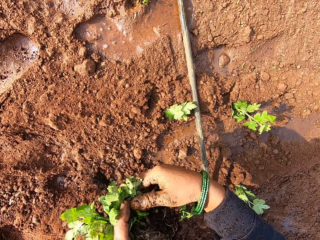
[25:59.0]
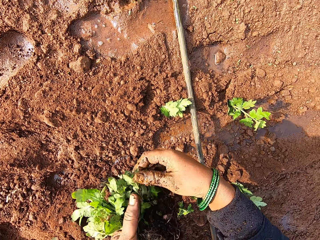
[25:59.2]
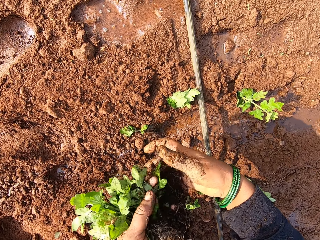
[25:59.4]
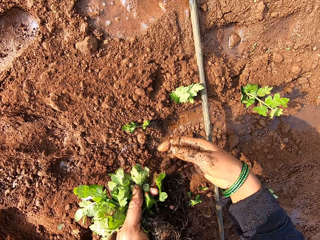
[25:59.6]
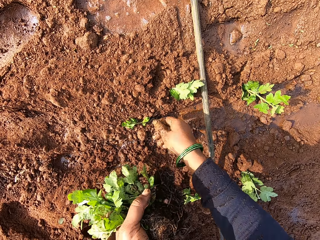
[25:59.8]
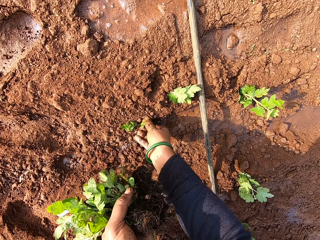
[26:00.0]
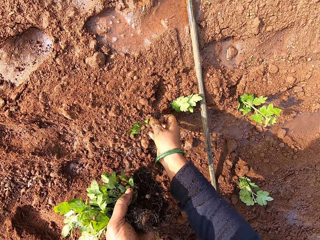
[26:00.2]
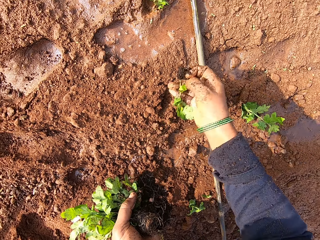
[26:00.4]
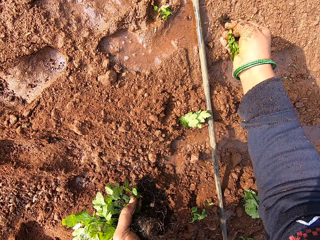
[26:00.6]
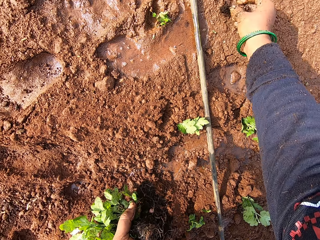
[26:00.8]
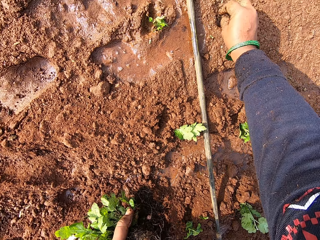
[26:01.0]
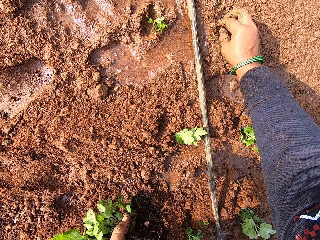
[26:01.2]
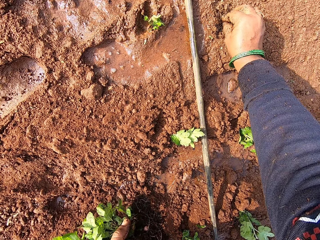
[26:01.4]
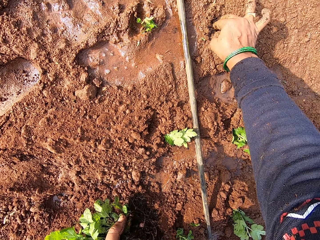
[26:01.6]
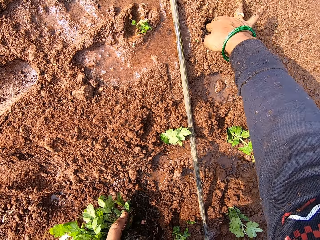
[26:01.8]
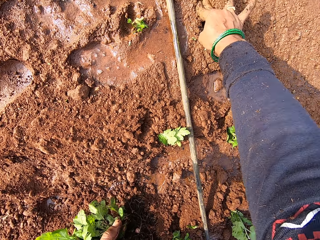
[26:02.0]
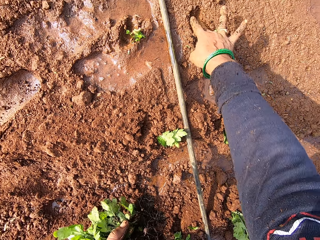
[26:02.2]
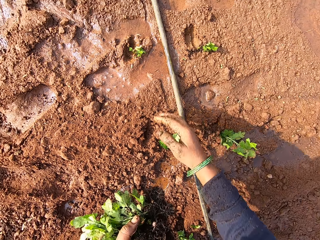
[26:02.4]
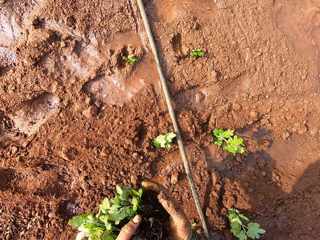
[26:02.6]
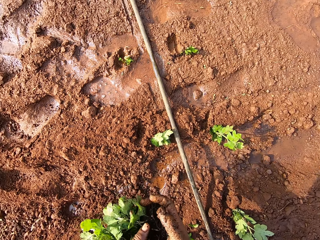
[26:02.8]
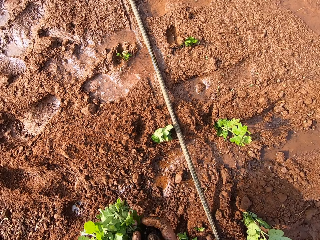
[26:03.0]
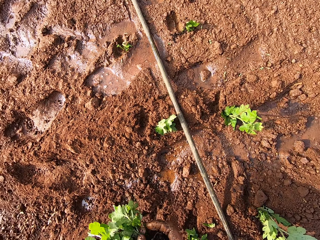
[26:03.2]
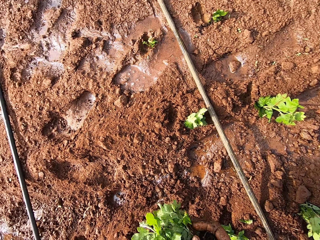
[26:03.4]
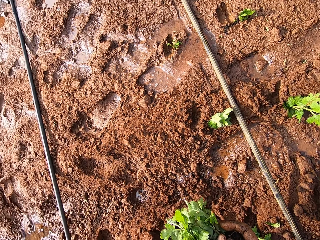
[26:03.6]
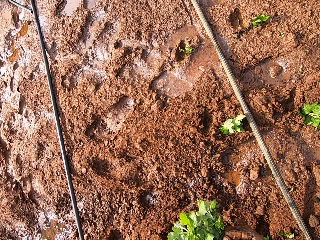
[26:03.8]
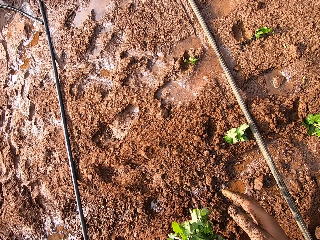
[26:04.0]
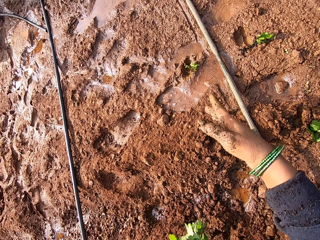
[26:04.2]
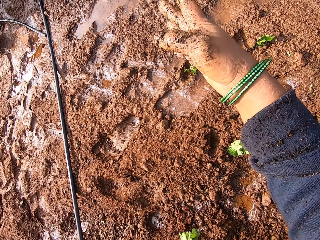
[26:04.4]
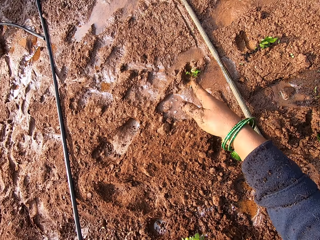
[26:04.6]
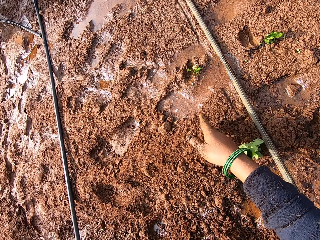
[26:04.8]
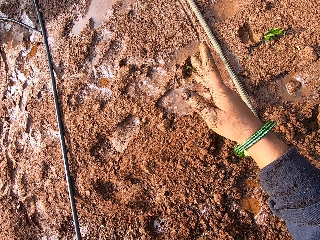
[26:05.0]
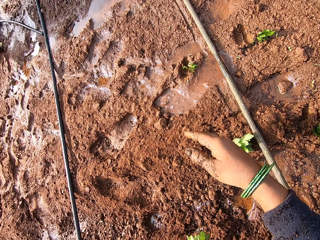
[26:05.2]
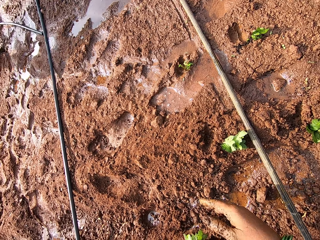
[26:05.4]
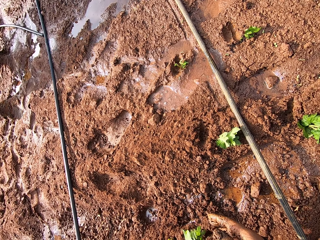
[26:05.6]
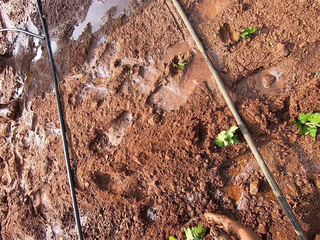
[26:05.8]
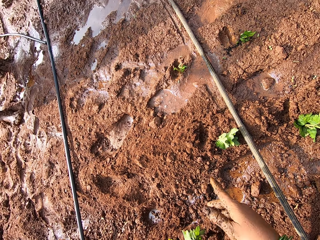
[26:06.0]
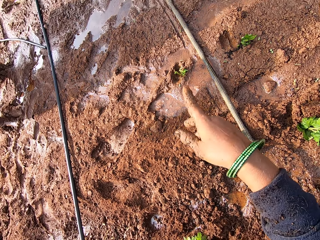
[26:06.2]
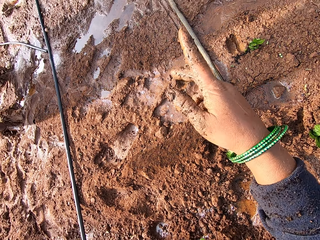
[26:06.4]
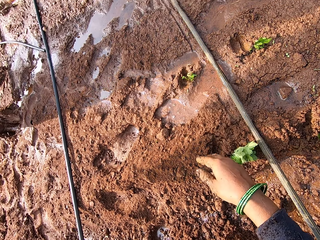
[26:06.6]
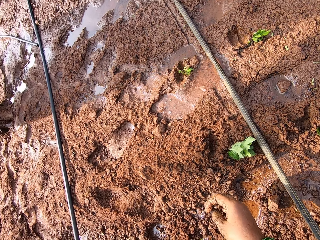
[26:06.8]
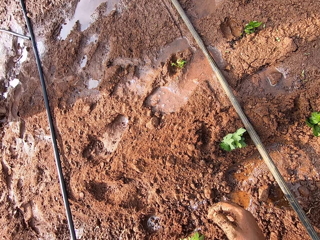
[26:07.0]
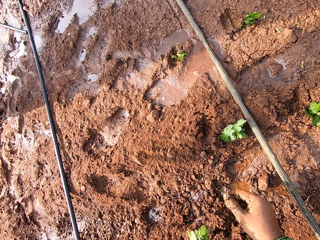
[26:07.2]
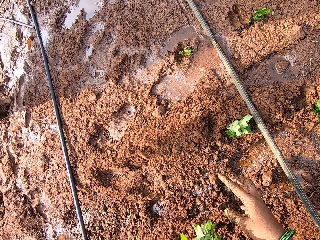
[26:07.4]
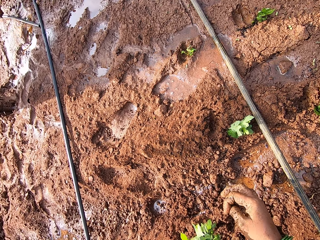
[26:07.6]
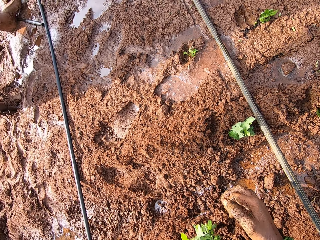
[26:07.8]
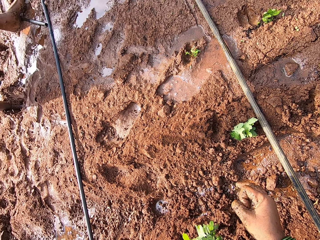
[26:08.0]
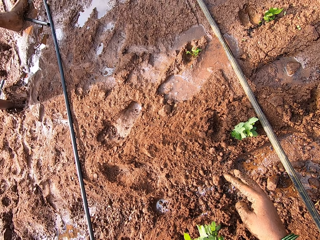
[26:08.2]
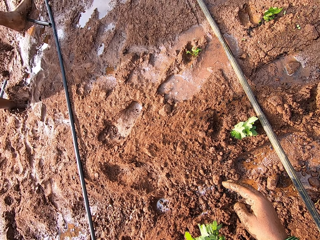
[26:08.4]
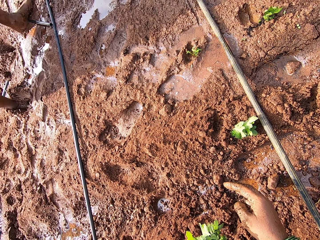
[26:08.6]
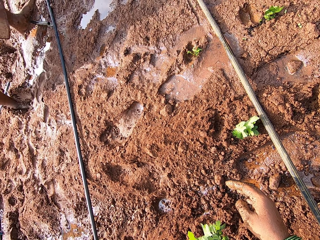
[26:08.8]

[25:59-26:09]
The camera wearer holds the seedling with her hands. She picks a seedling from the floor with her right hand. She plants the seedling in her right hand in the soil. She holds the seedling with her hands. She moves her hand.

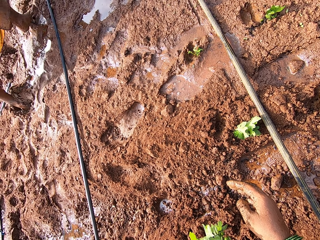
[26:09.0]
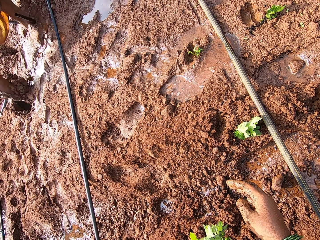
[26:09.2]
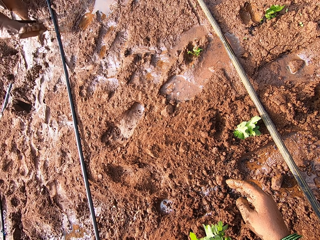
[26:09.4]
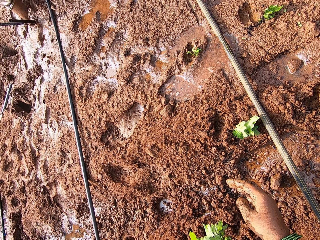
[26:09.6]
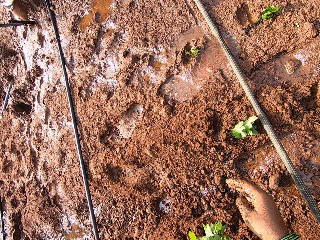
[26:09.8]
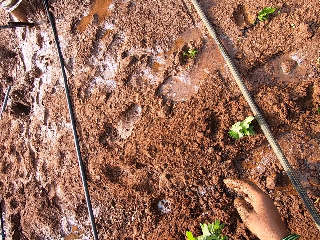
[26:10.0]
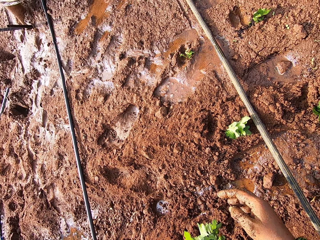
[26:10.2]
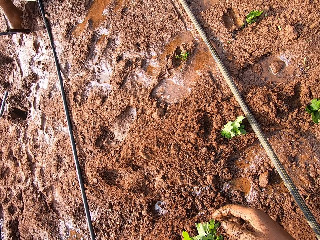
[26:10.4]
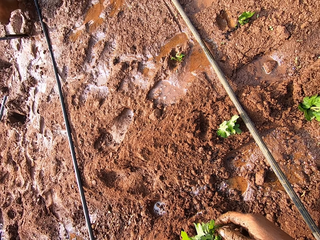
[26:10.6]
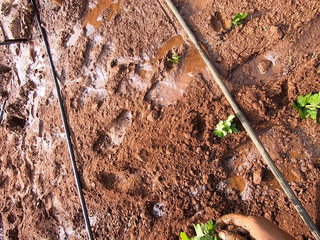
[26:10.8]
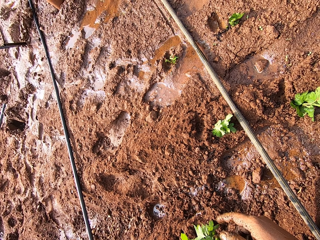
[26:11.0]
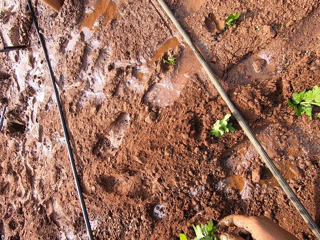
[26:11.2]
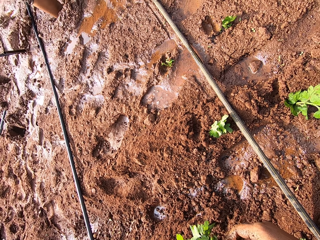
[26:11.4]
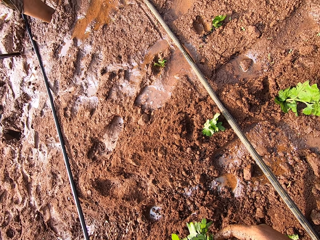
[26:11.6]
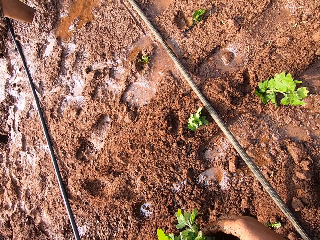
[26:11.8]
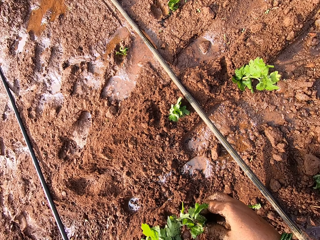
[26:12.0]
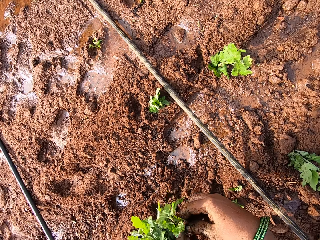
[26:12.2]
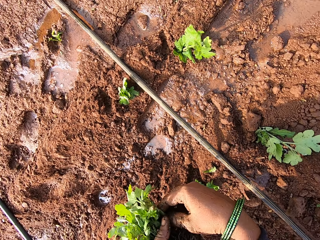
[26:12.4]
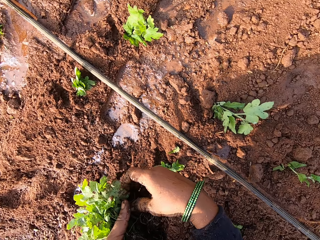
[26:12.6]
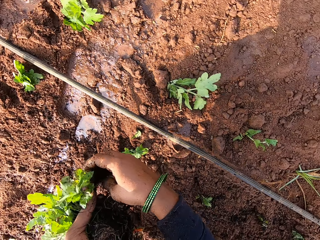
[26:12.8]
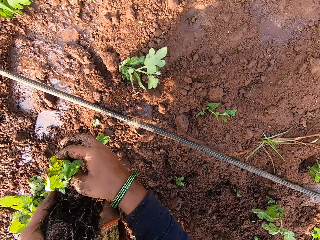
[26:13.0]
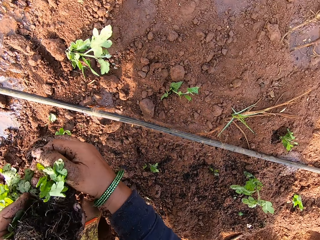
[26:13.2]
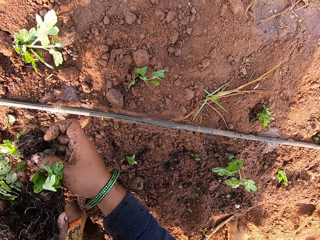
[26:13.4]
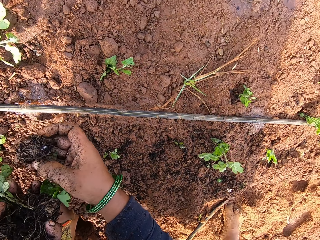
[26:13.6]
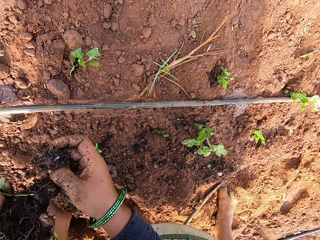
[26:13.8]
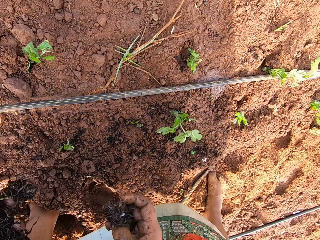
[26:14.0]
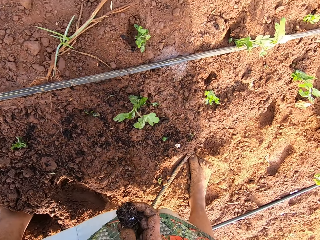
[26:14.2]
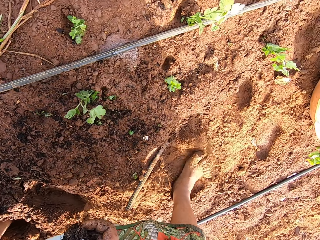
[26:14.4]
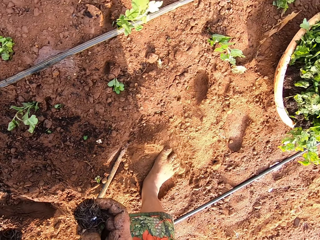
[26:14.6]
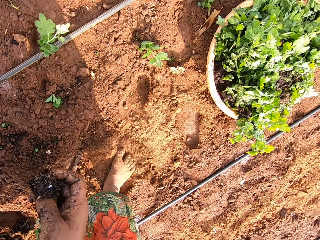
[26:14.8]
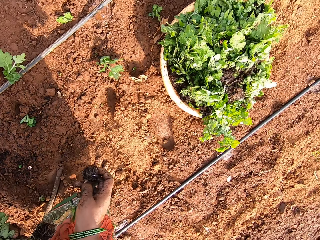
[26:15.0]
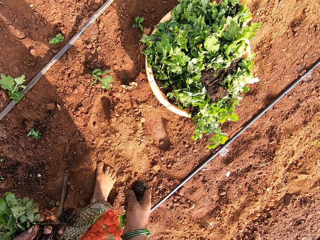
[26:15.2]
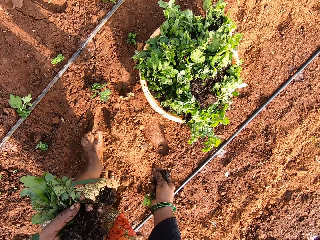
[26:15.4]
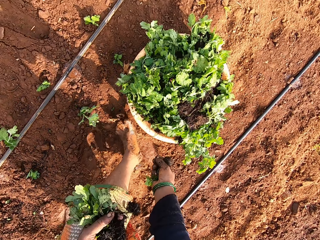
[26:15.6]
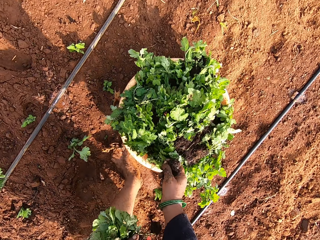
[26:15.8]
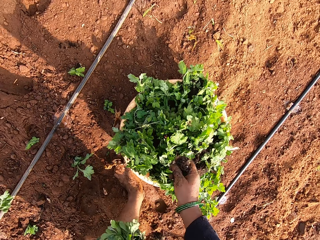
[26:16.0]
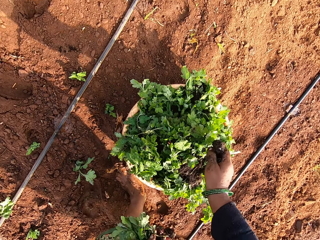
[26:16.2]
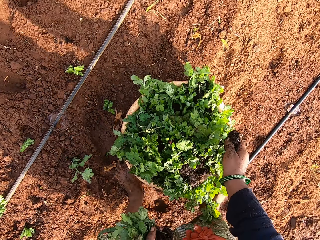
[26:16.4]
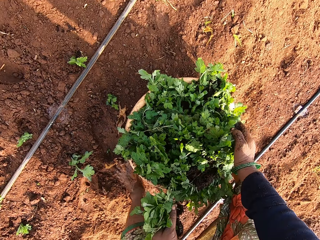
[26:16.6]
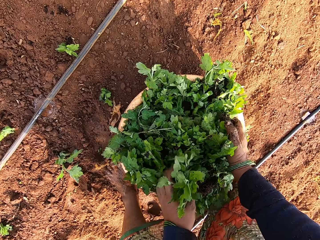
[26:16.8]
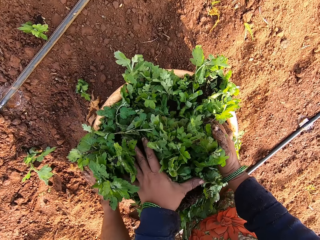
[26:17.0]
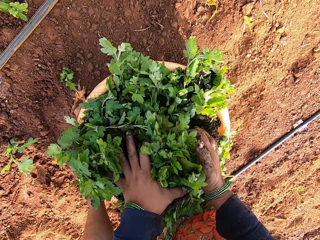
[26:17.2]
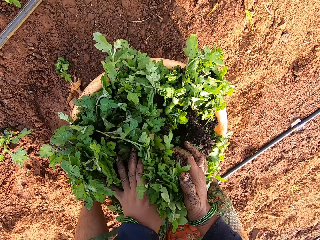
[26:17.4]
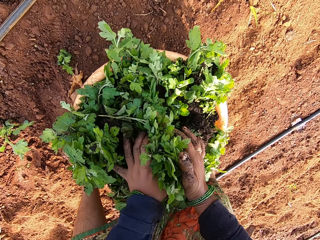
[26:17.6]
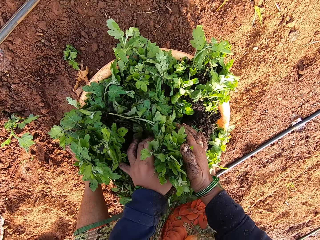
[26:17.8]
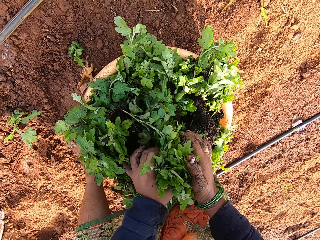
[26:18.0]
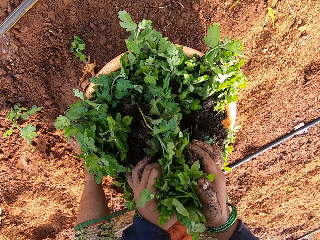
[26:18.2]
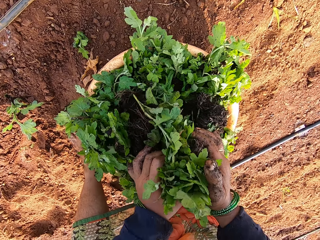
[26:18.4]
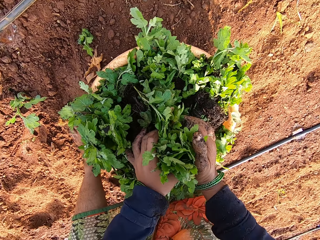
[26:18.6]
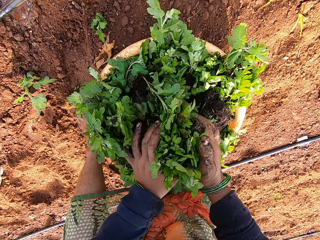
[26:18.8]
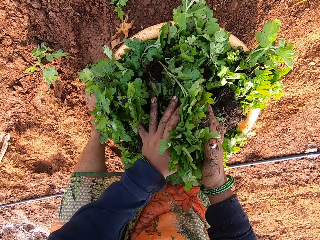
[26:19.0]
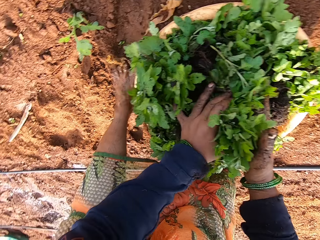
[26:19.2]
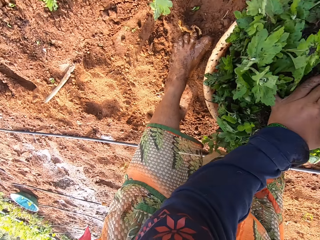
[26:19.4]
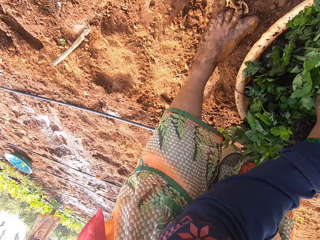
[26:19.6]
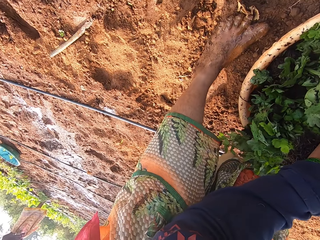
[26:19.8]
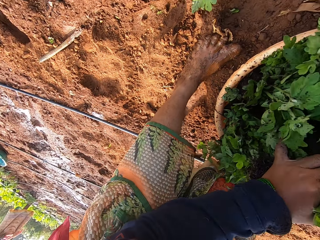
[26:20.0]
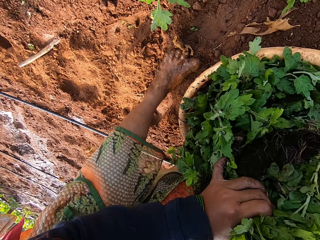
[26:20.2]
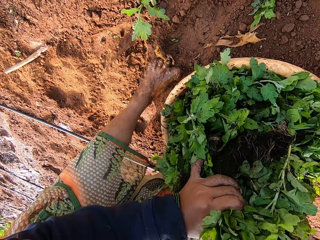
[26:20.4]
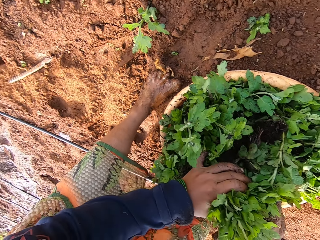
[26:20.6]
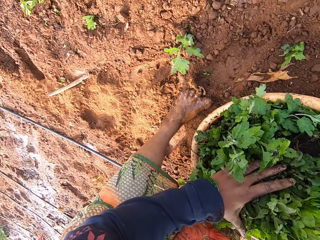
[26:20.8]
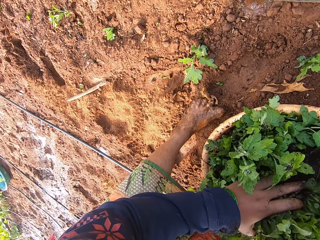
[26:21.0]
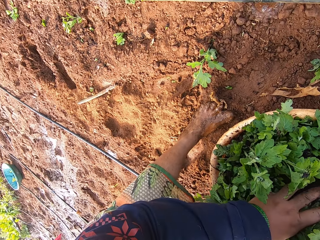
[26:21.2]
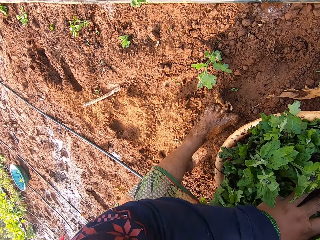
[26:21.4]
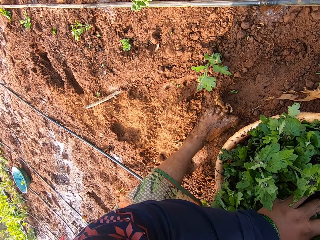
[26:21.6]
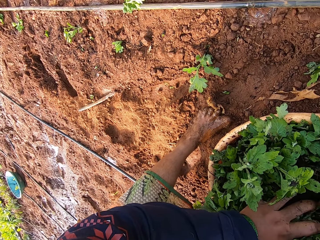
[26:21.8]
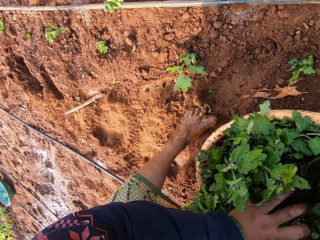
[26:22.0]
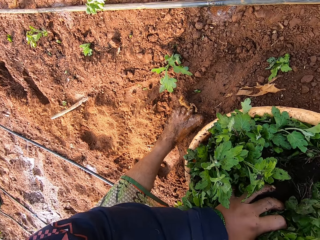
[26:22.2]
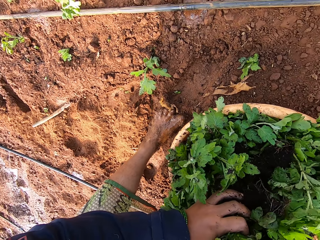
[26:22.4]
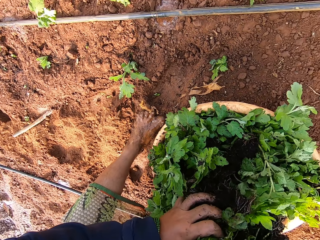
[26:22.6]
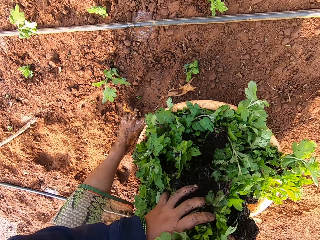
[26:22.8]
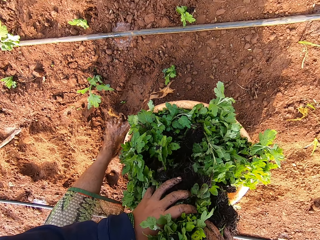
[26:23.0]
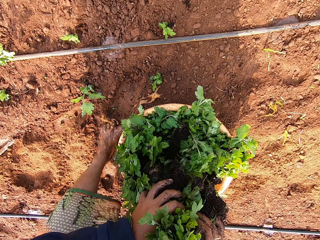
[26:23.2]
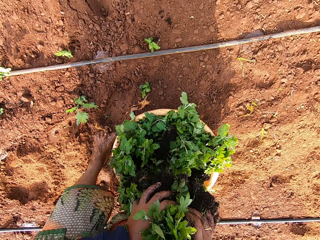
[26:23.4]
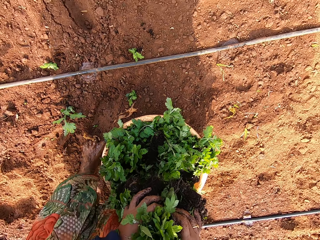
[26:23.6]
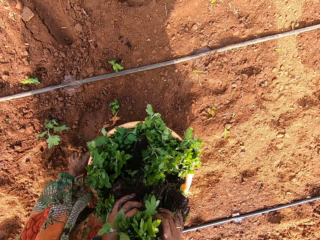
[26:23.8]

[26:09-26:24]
The camera wearer picks a seedling from her left hand with her right hand. She drops the seedlings in her hands on a tray on the floor. She picks some seedlings from the tray with her hands. She drops the seedlings in her hands on the tray. She picks the seedlings from the tray with her hands. She drops the seedlings in her hands on the tray. She picks the seedlings from the tray with her hands.
